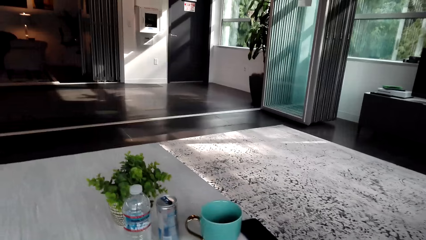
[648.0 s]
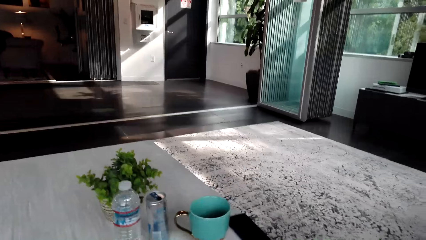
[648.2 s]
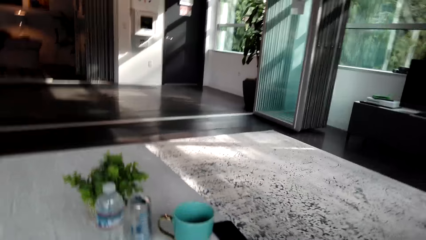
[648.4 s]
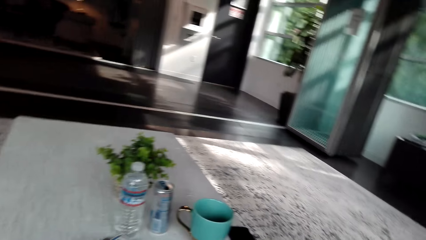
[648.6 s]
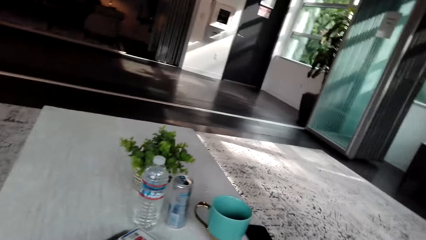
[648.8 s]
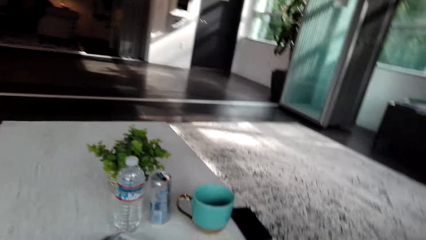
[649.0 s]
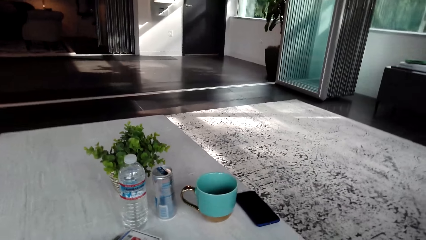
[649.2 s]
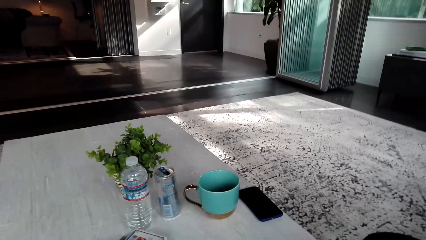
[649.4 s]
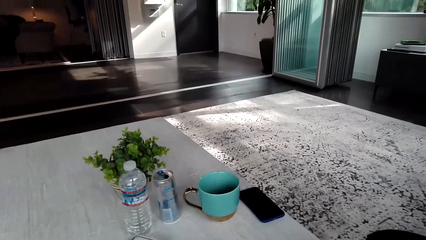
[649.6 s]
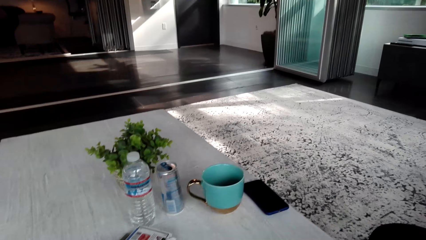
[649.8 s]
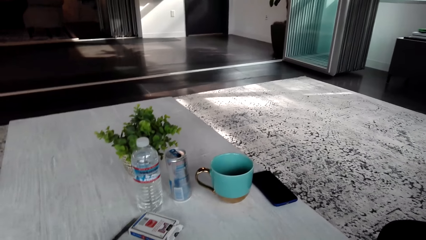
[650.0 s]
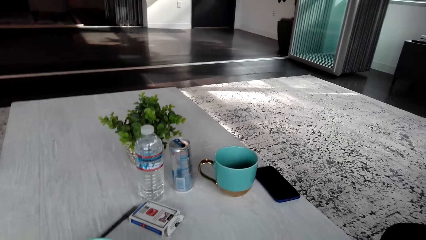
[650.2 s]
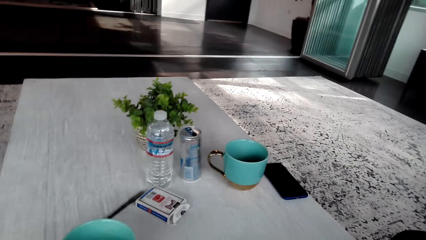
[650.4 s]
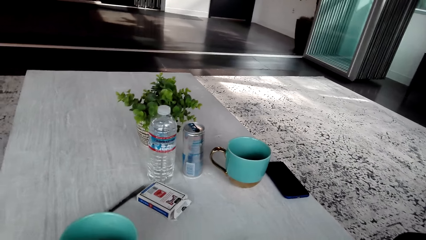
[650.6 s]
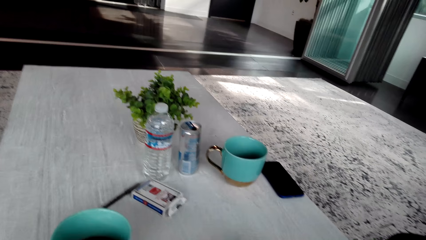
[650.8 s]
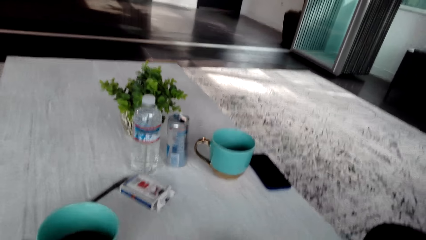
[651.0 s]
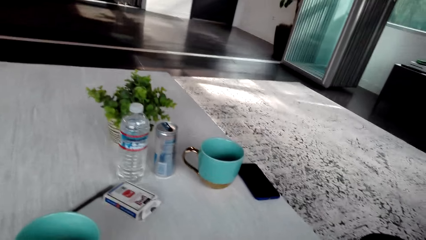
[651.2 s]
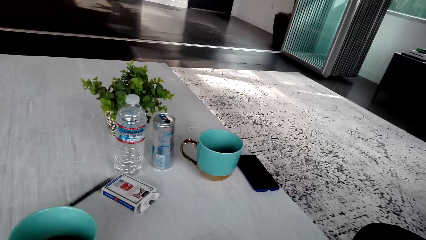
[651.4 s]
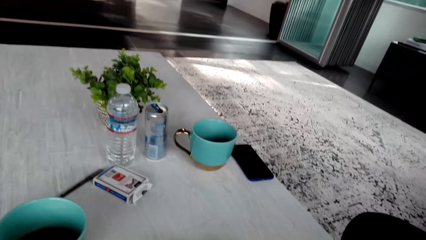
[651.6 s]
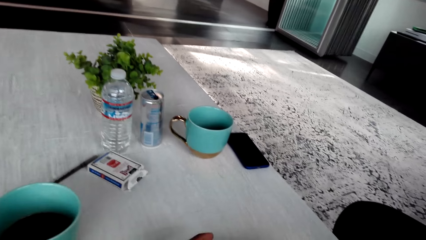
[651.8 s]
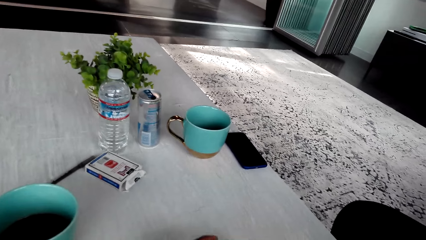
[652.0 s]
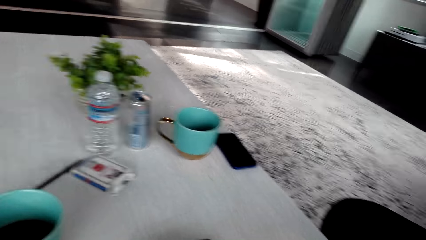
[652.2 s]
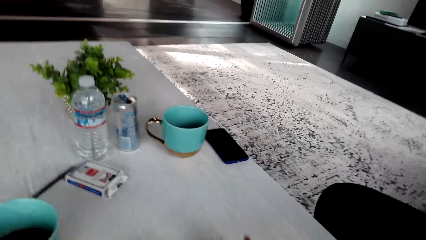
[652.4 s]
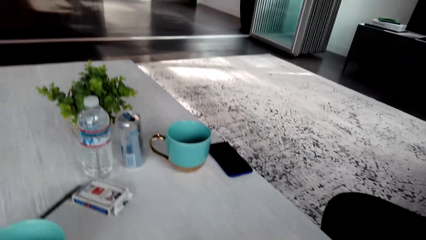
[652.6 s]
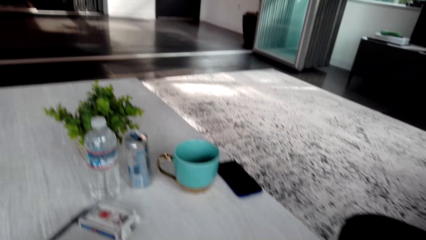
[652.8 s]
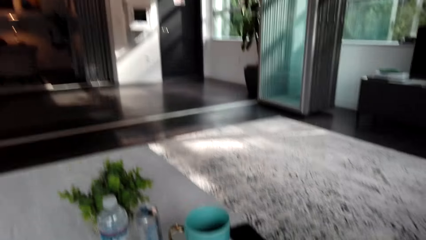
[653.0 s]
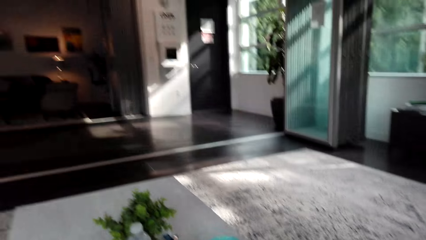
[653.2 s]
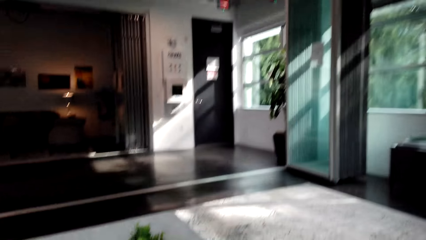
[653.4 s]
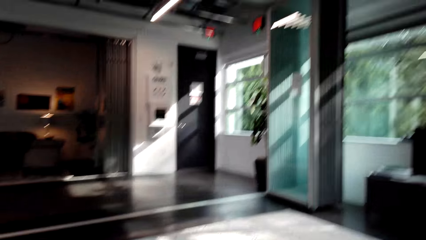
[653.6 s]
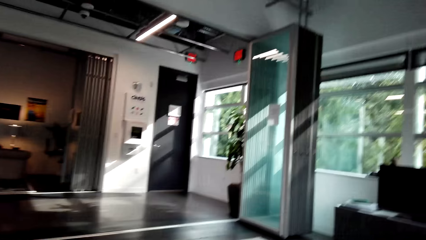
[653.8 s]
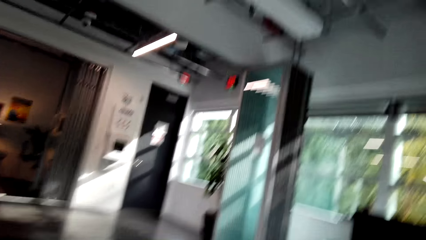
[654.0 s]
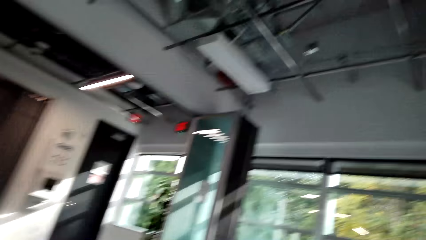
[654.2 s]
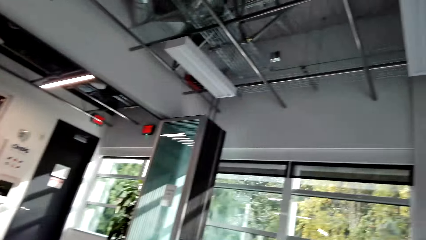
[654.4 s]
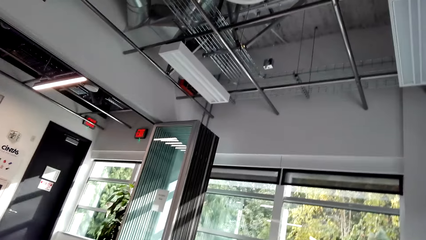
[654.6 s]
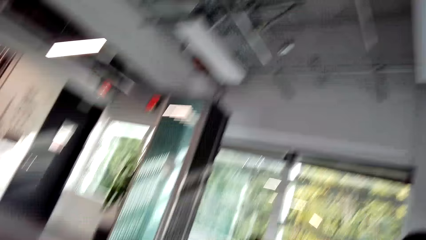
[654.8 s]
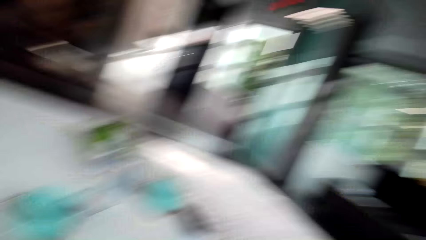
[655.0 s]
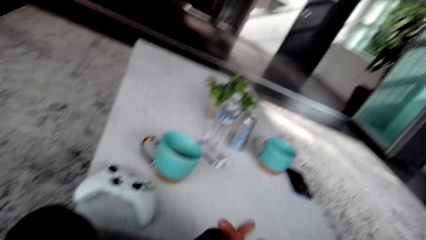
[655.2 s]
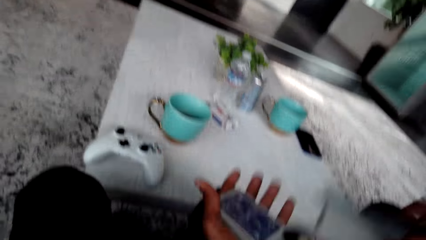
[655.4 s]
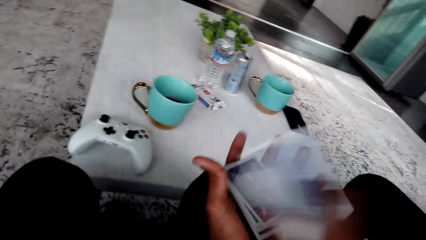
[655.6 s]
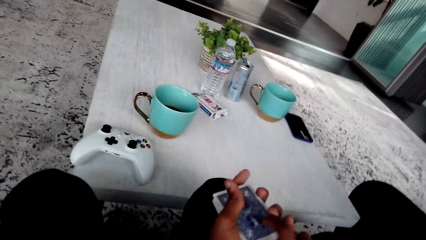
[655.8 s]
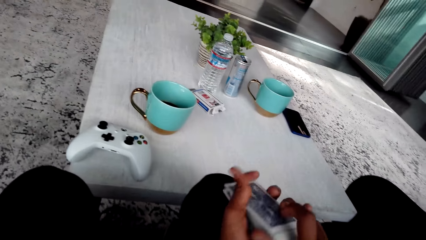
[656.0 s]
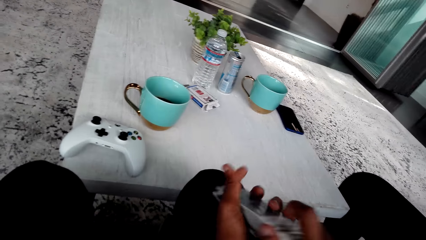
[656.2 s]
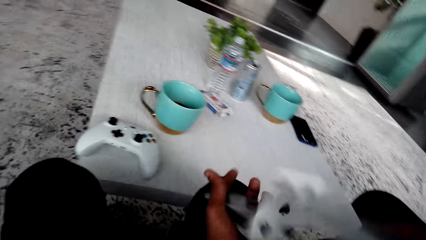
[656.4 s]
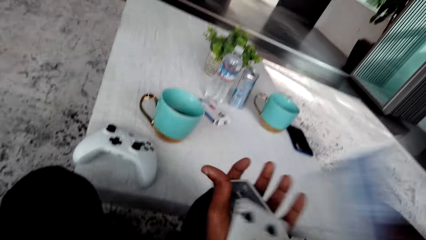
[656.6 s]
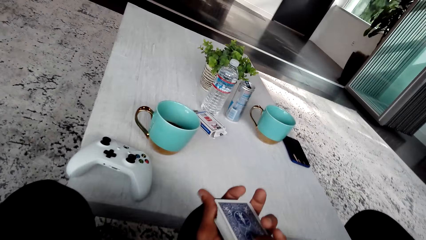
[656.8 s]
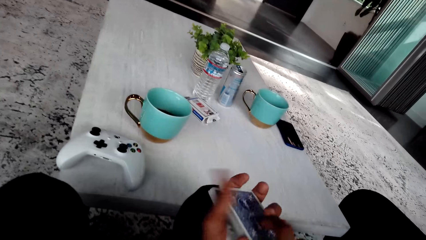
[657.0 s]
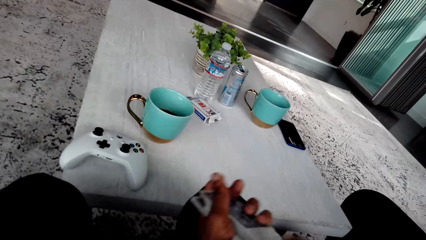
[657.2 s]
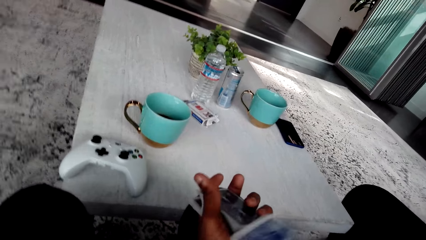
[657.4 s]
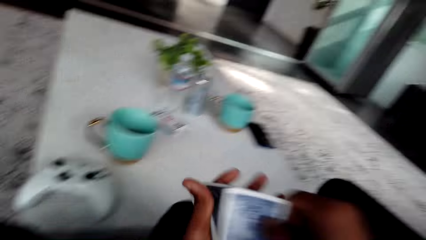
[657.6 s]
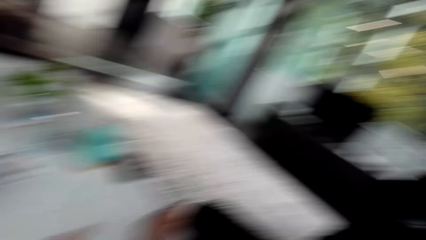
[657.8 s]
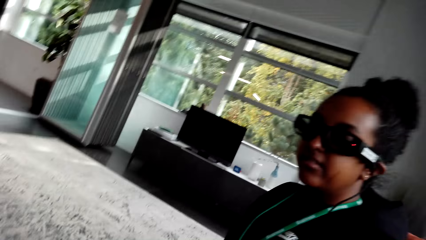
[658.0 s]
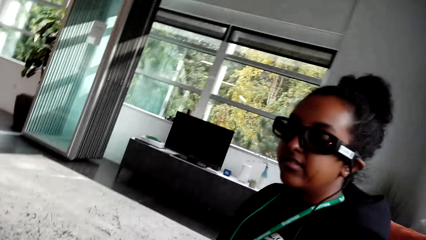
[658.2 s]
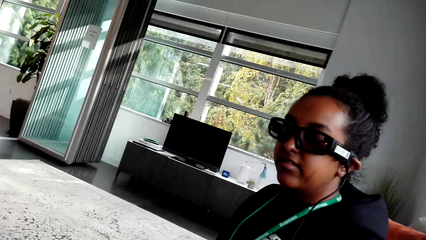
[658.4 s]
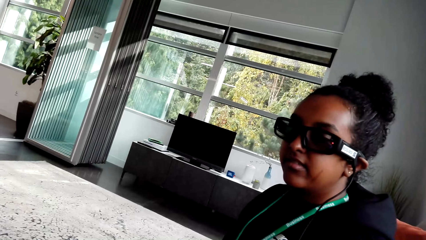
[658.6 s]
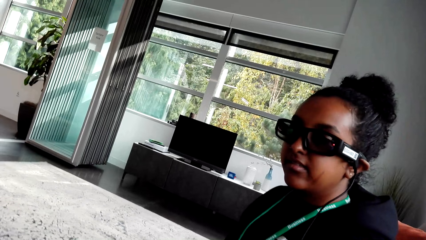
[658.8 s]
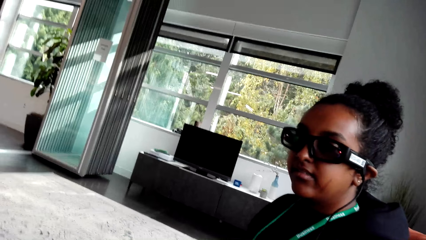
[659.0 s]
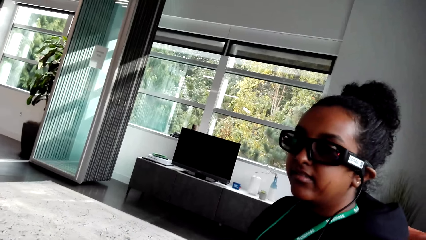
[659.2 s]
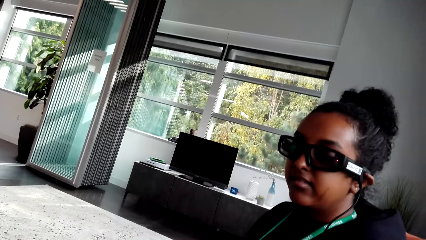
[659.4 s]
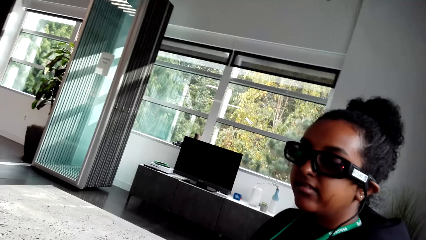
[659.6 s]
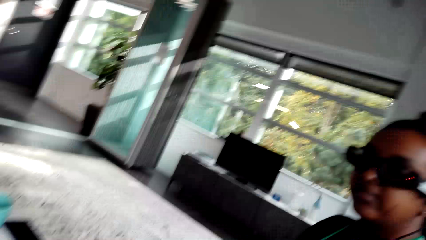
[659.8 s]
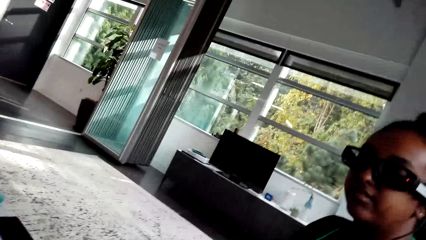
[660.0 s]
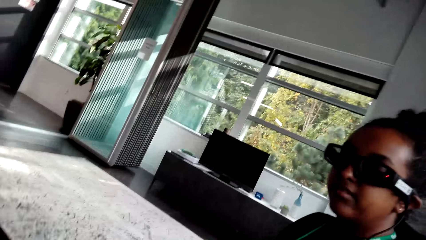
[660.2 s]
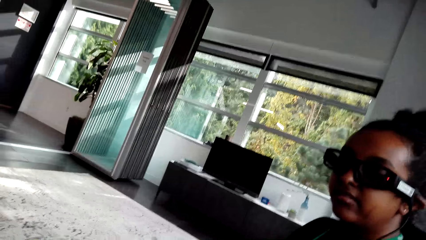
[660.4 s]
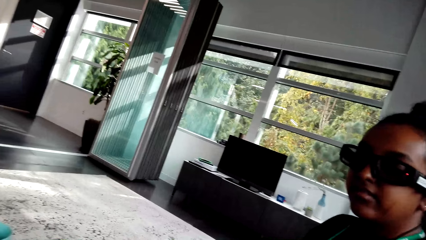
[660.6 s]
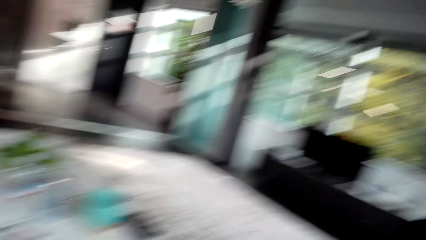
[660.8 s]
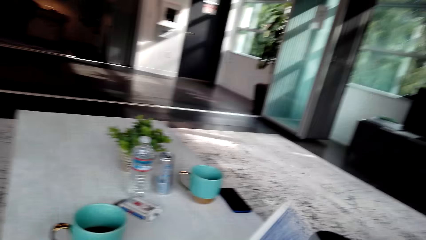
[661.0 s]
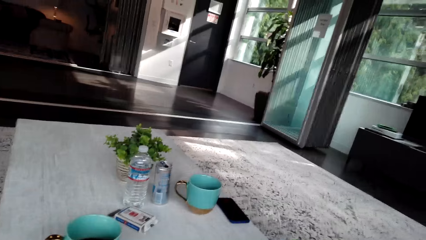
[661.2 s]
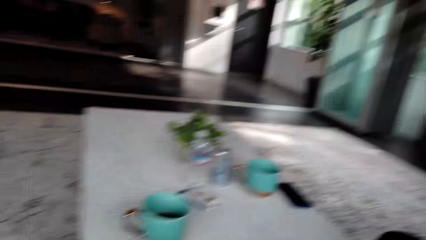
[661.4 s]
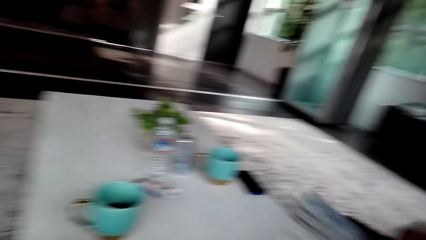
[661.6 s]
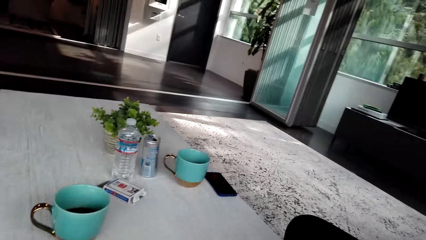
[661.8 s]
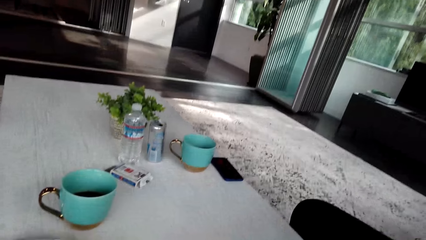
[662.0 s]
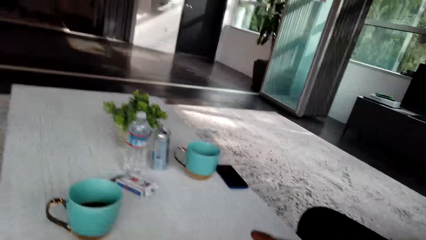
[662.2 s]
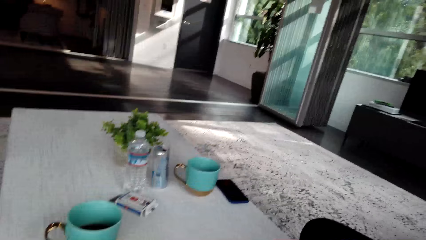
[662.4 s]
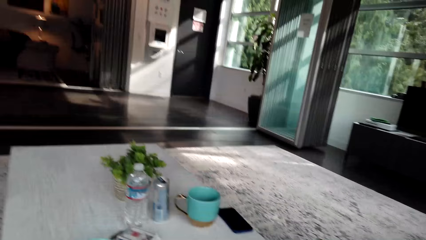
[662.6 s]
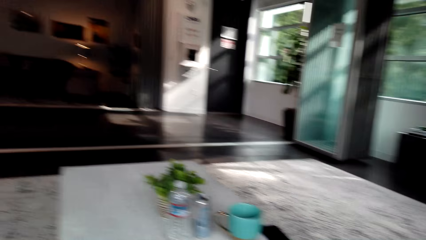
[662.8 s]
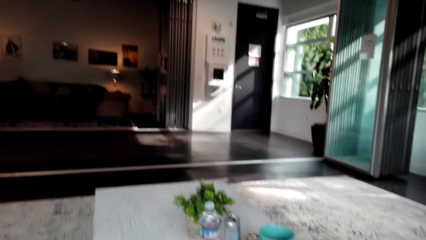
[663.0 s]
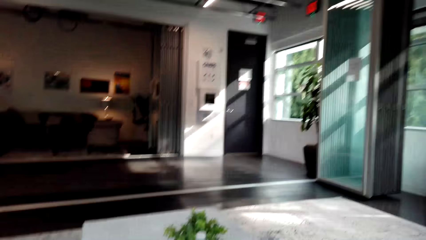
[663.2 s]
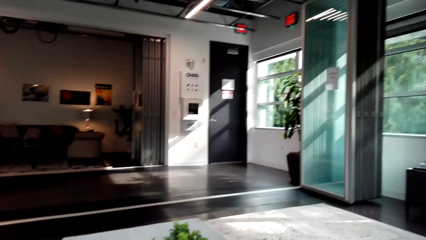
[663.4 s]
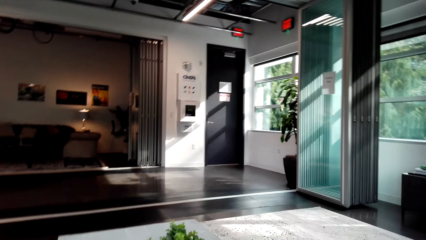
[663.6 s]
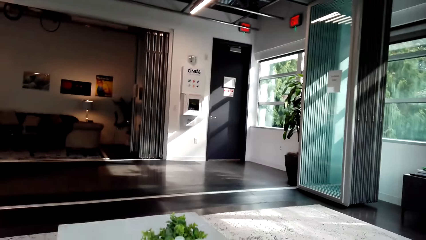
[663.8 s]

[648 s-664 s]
The camera wearer shuffles the cards. They talk to a woman.
